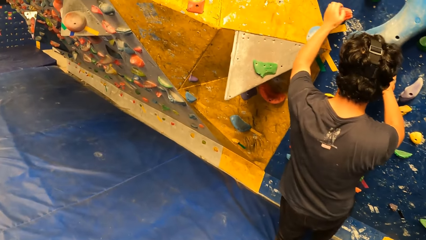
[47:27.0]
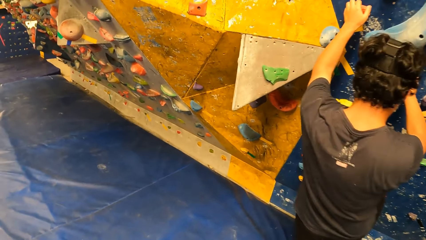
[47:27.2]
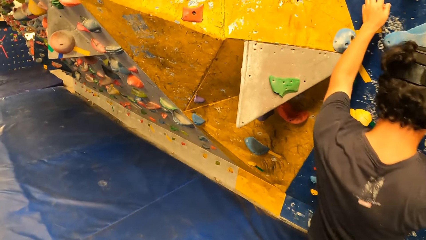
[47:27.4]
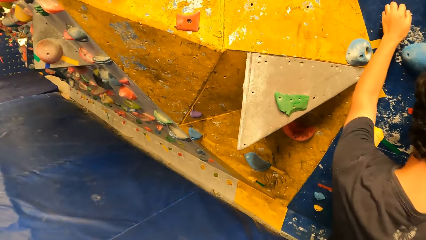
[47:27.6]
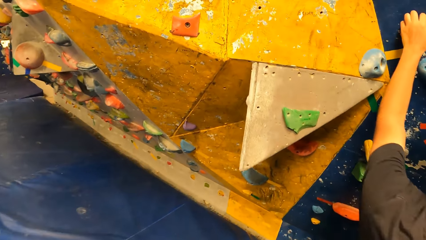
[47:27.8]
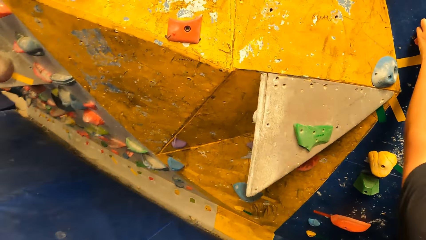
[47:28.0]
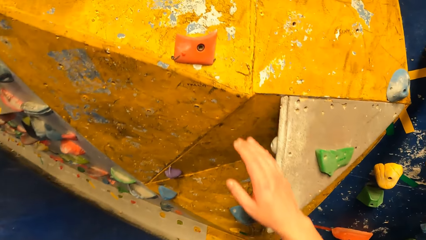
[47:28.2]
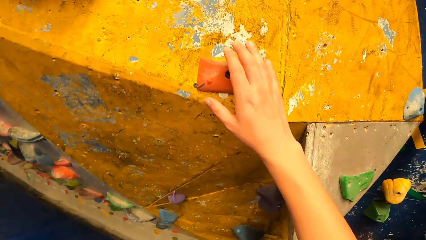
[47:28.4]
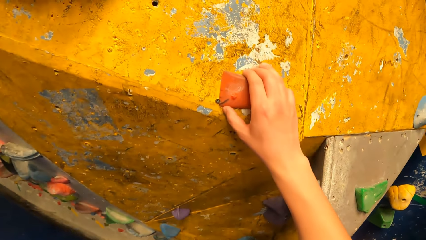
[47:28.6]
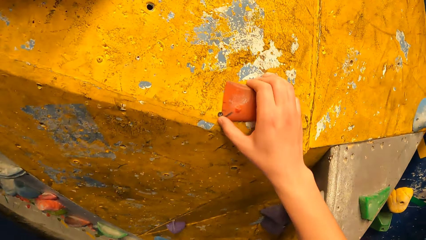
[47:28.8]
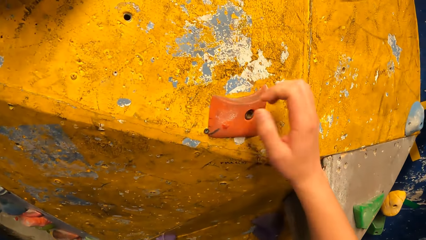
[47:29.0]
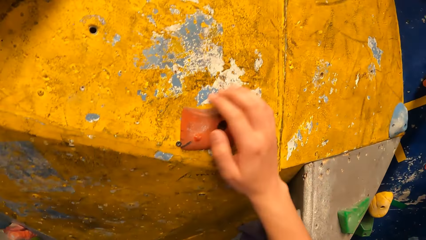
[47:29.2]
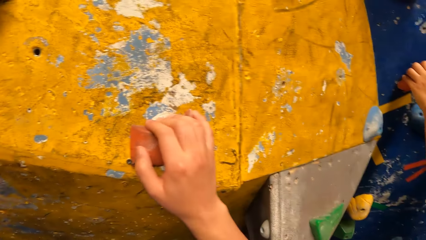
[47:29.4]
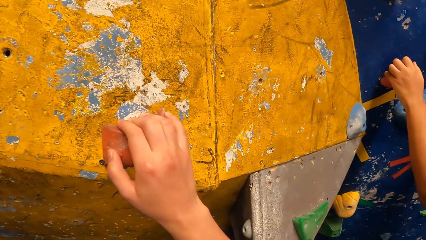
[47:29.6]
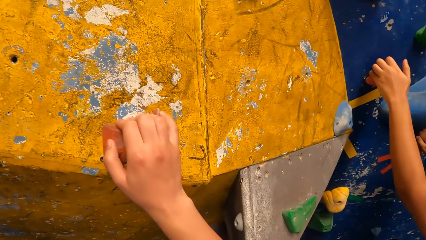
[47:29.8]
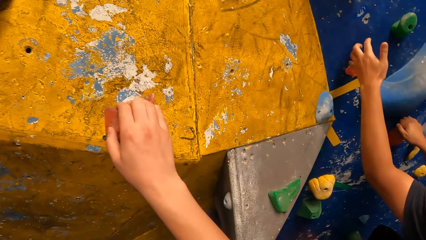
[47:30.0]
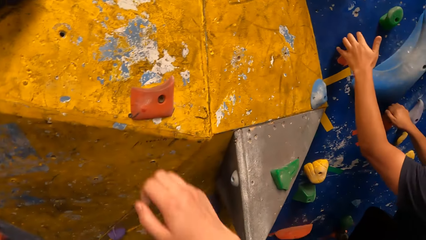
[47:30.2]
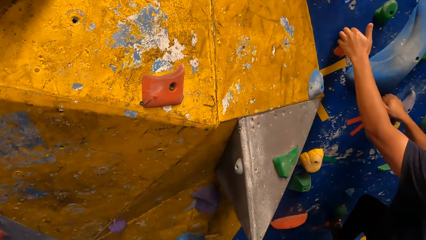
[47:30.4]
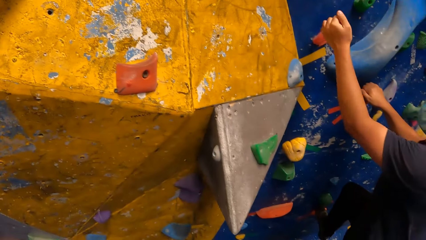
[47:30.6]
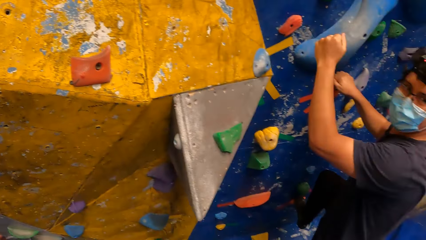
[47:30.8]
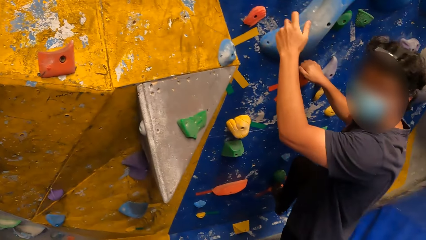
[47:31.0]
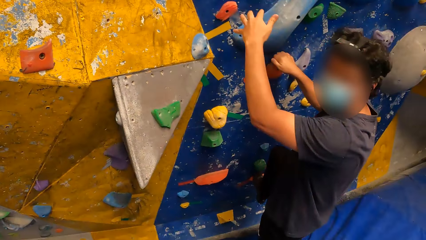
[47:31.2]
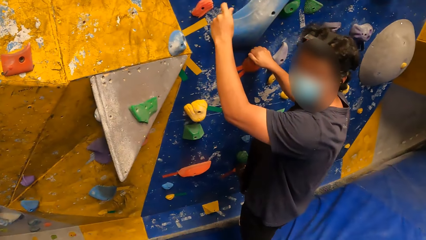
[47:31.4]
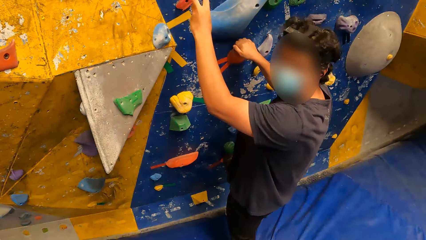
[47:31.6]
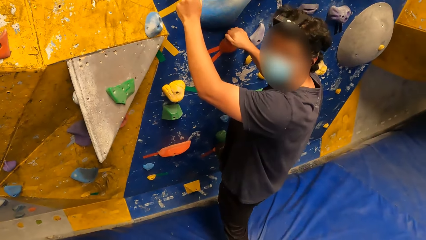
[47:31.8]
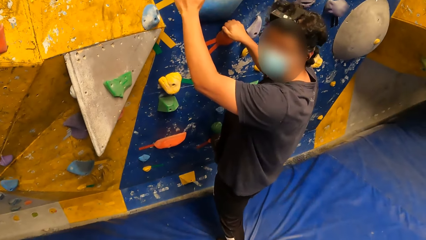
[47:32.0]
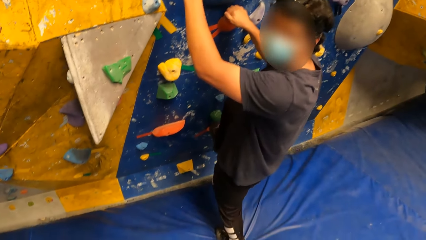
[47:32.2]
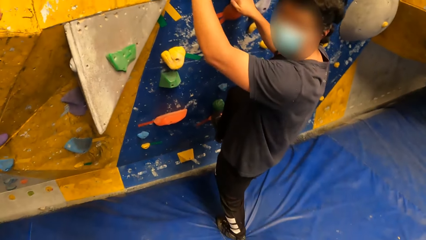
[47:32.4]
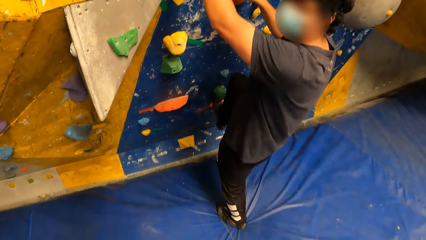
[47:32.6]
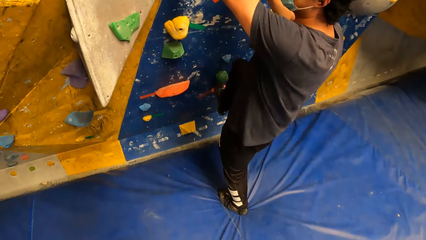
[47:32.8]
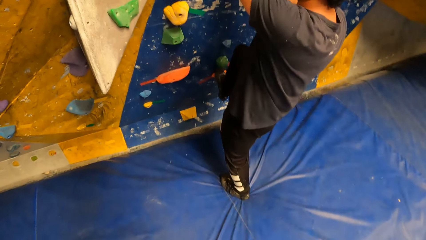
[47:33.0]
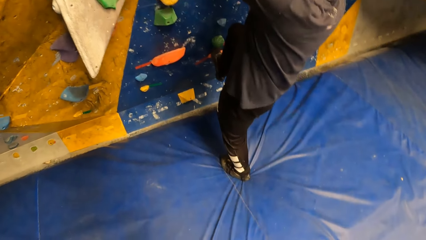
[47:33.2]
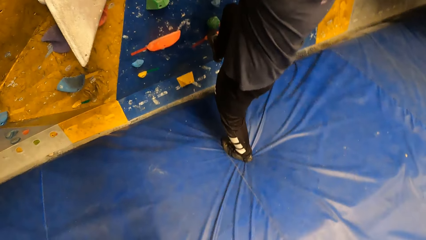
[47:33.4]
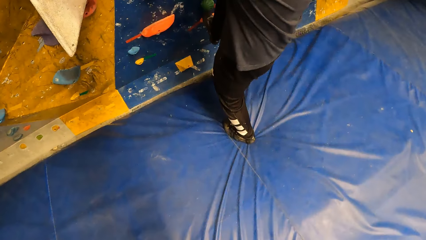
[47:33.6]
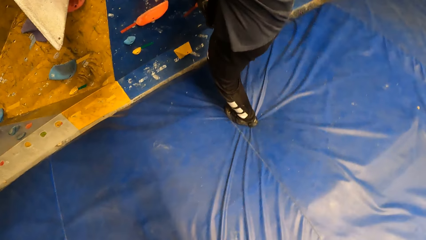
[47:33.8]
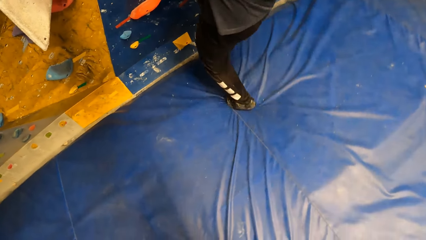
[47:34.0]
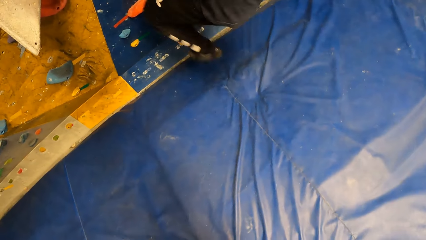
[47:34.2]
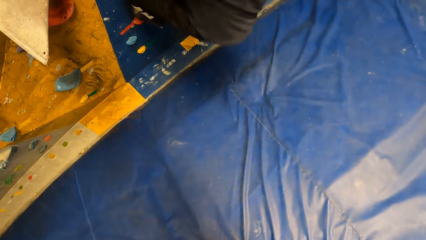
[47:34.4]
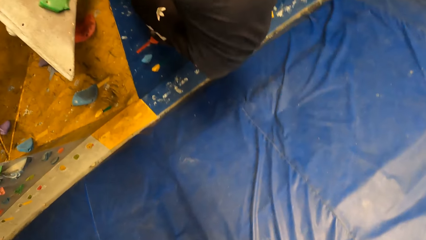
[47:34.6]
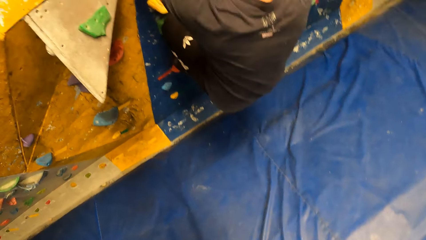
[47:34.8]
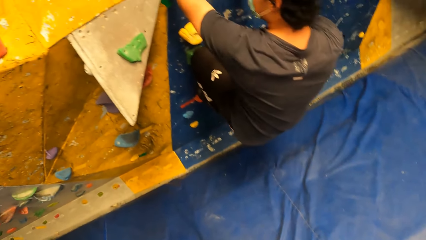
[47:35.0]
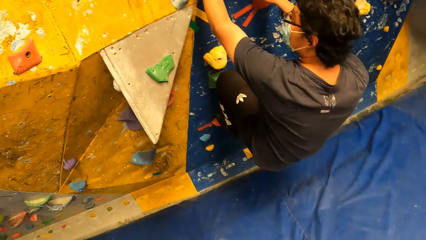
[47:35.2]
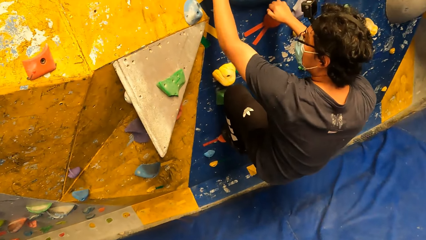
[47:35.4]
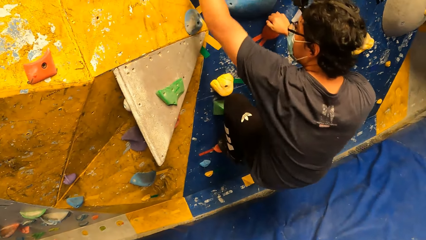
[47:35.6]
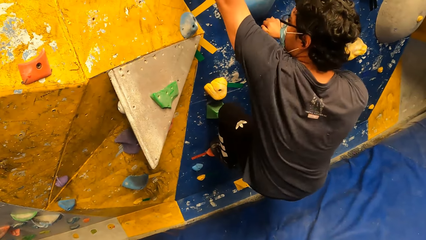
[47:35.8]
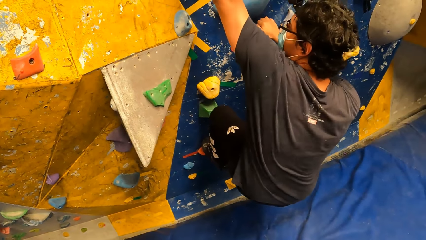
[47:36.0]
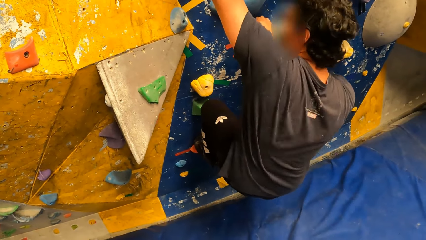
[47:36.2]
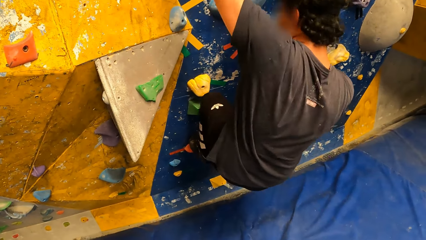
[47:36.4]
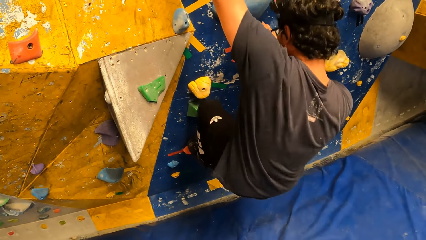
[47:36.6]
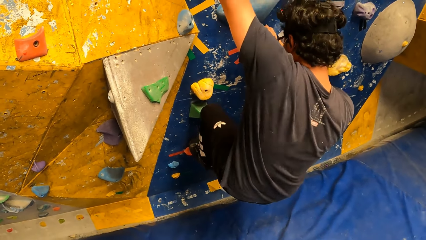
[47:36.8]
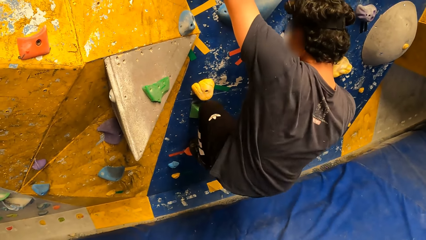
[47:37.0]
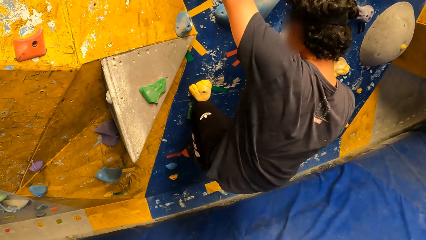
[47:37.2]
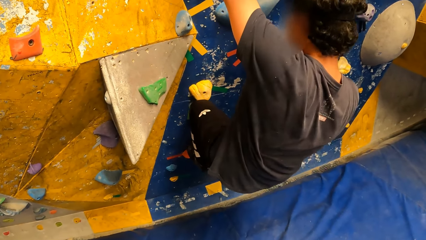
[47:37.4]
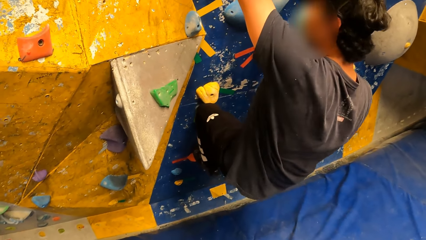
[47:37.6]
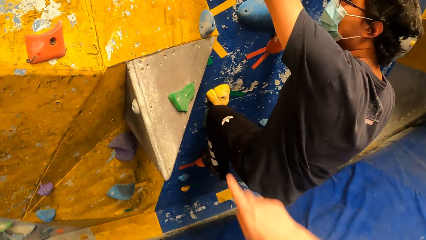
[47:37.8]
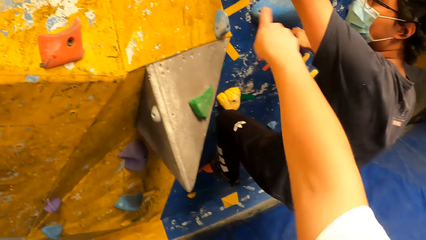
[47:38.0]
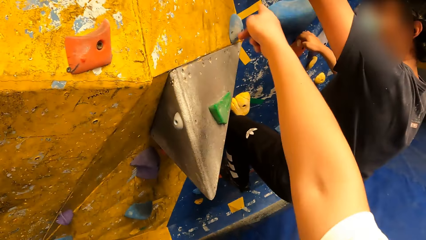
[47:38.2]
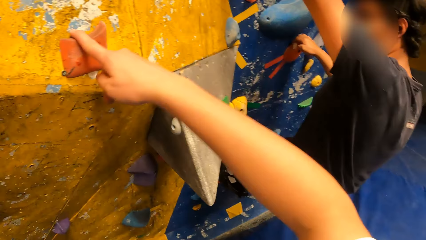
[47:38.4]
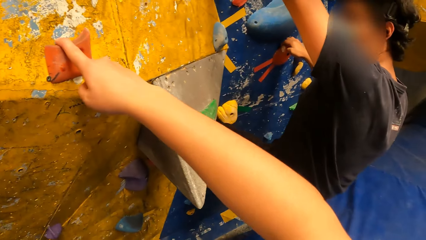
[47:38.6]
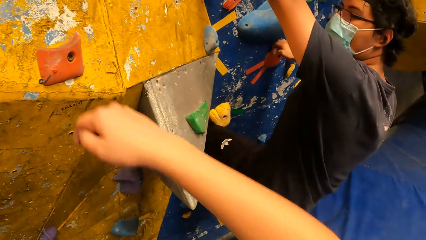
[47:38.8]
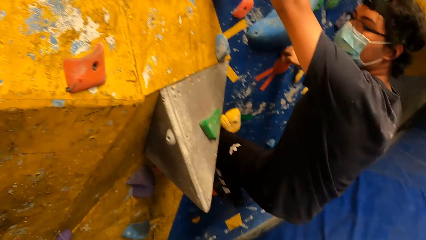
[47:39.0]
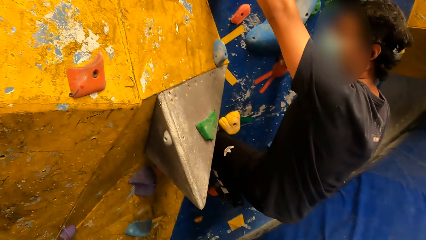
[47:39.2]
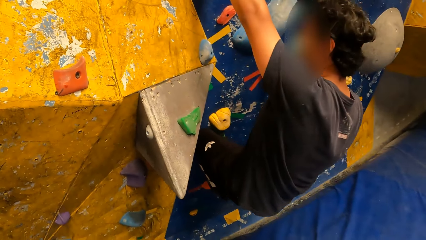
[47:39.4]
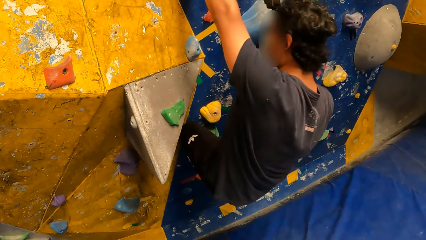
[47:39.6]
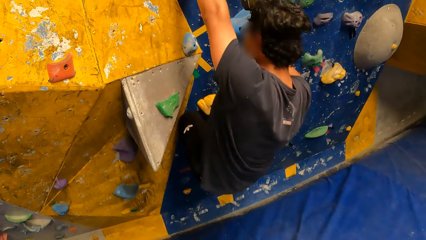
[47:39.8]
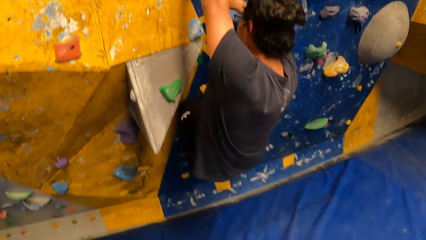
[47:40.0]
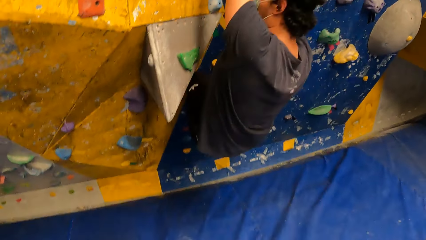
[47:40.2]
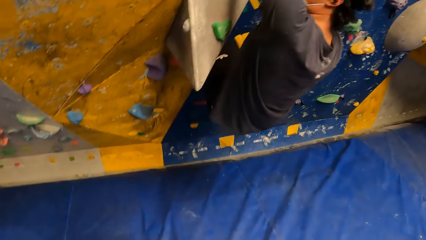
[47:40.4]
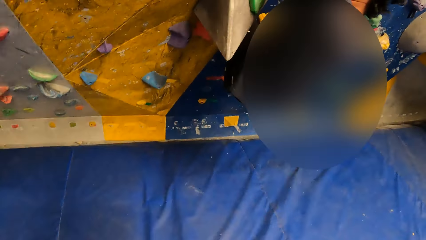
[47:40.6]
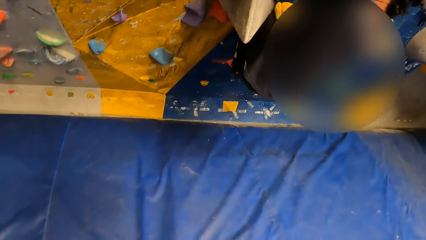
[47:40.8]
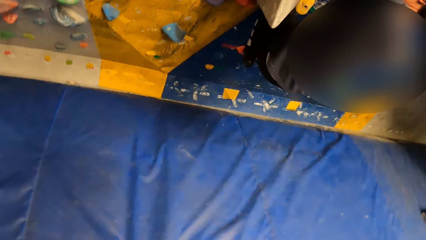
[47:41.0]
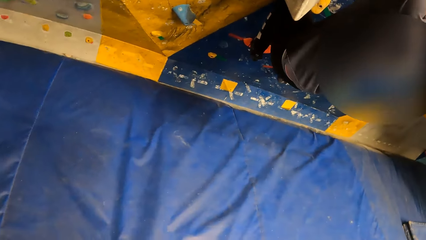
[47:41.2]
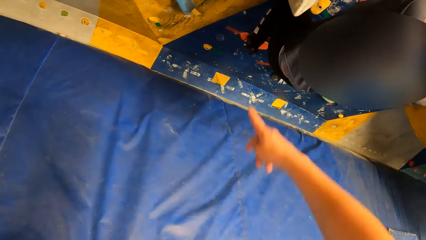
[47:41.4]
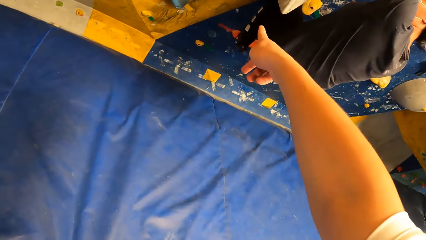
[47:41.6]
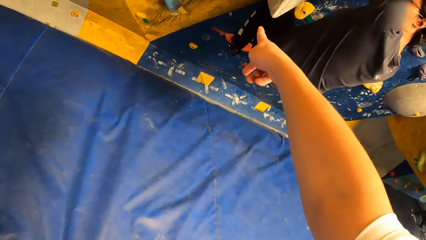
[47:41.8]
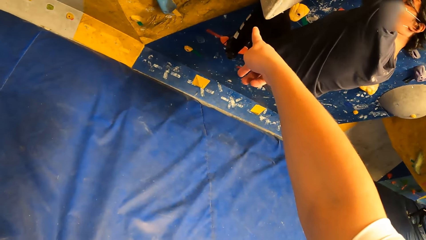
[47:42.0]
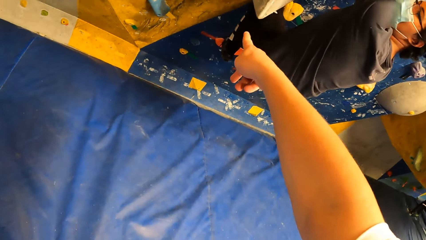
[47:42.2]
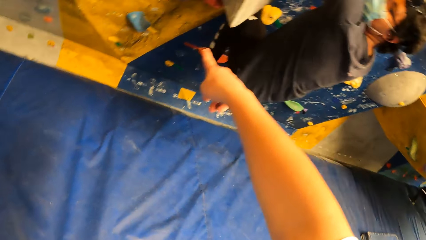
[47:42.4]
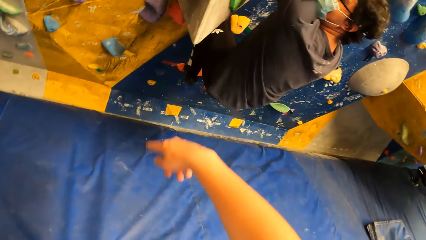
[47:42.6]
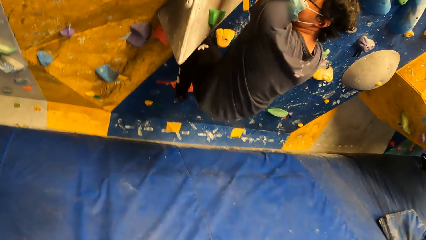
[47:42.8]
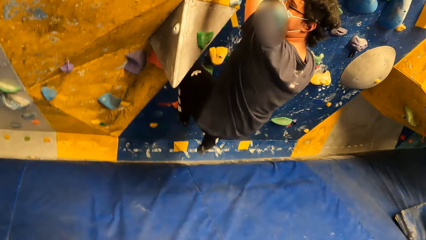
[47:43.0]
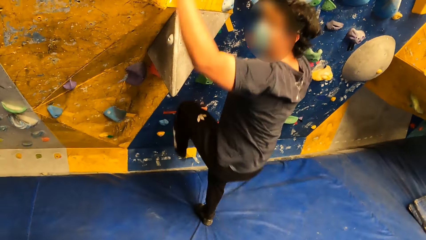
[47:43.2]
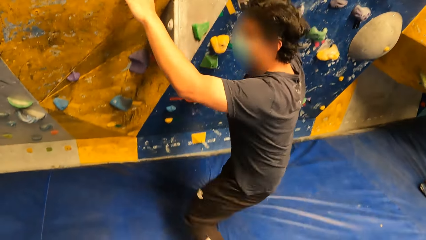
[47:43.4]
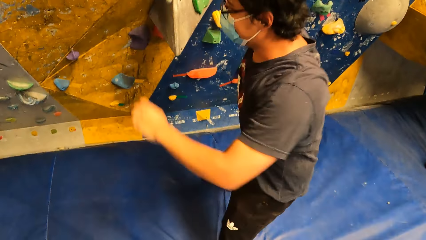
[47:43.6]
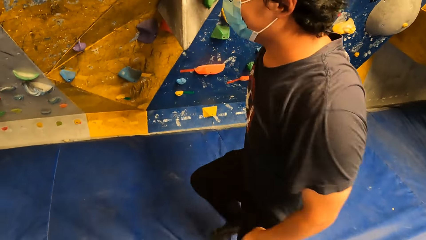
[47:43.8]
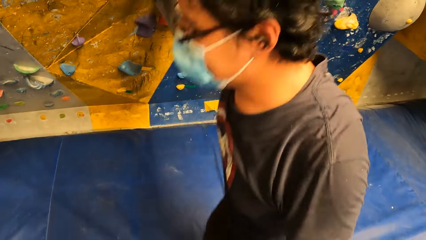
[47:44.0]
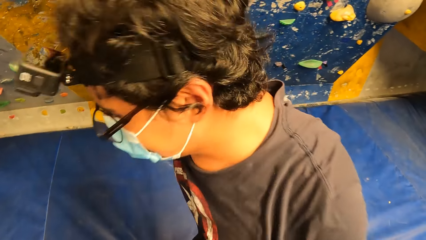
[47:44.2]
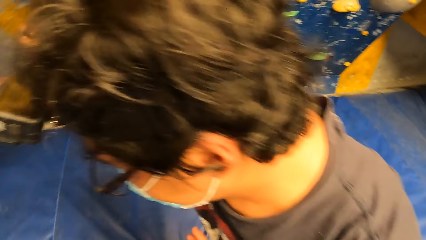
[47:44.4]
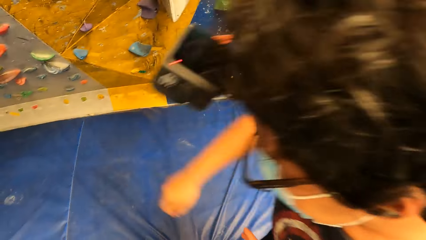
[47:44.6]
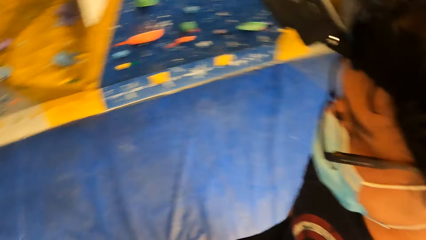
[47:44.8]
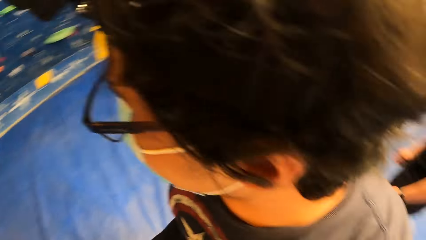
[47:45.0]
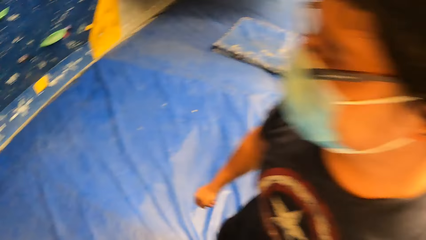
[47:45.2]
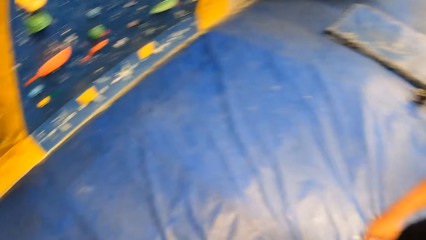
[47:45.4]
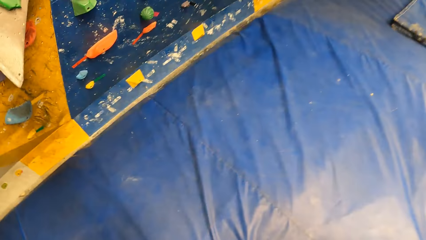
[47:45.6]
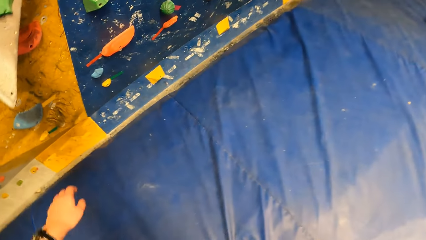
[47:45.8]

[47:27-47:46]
The camera wearer touches the rock grips on the wall. They hold a climbing hold and release the climbing hold. A man gestures with the left hand. The man climbs the rock grip wall. The camera wearer interacts with the man. They gesture with a hand and point towards the wall. The man descends from the wall.
